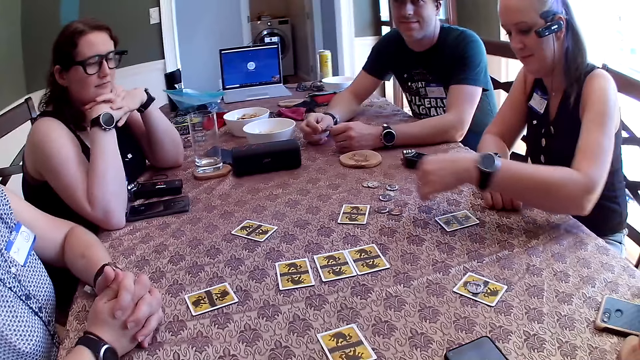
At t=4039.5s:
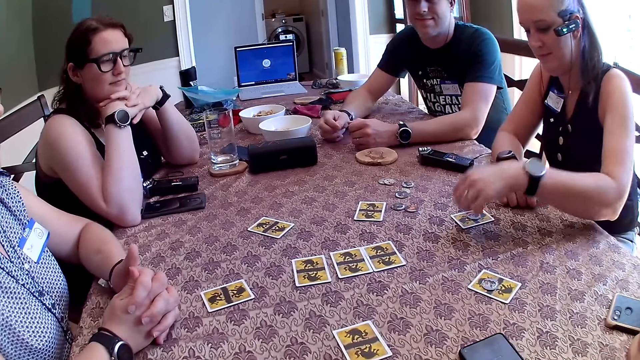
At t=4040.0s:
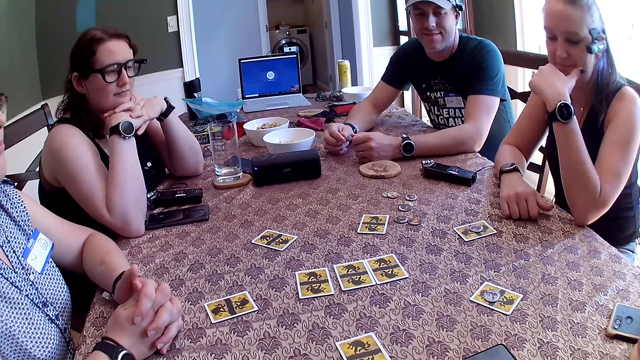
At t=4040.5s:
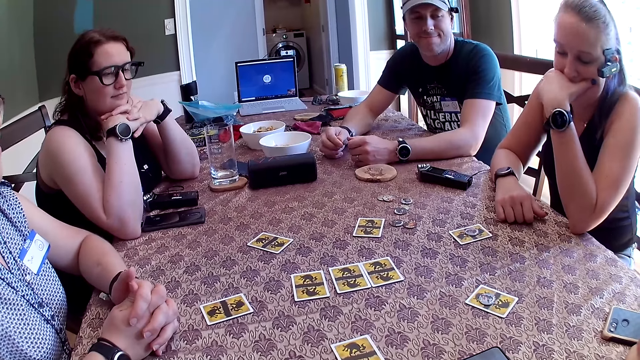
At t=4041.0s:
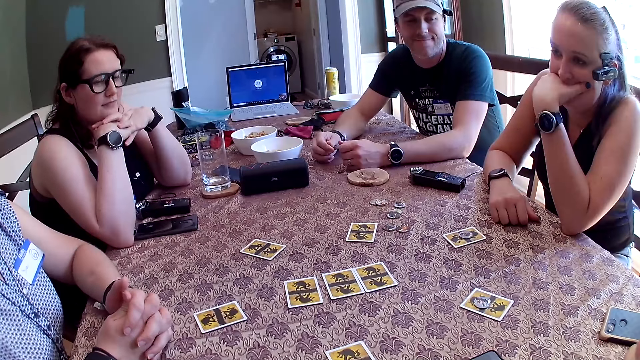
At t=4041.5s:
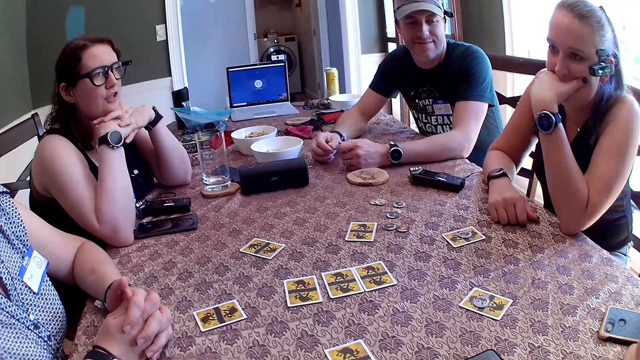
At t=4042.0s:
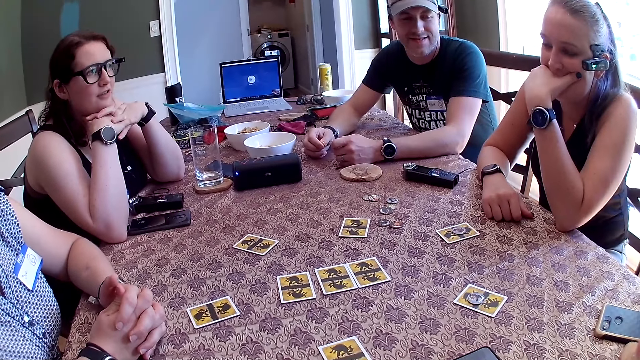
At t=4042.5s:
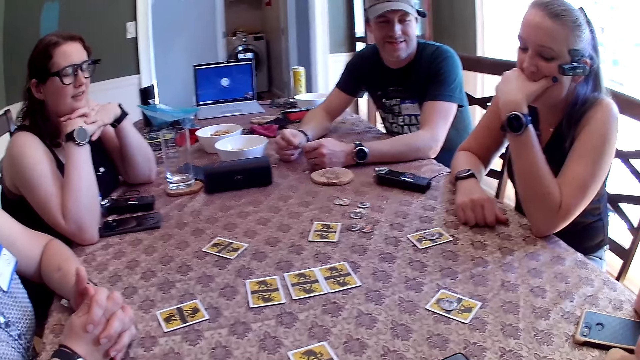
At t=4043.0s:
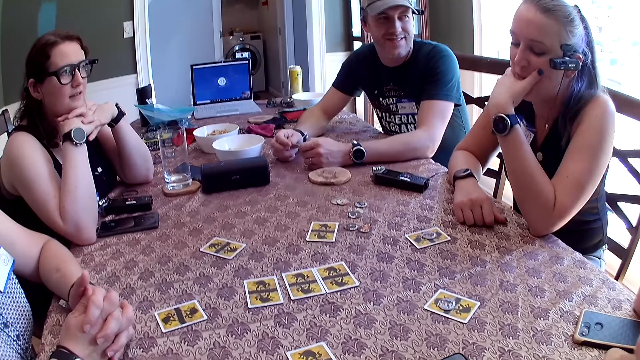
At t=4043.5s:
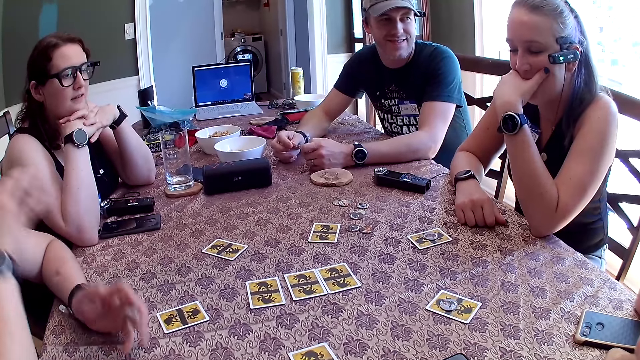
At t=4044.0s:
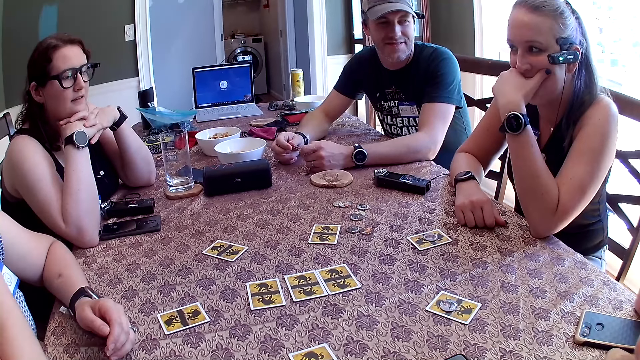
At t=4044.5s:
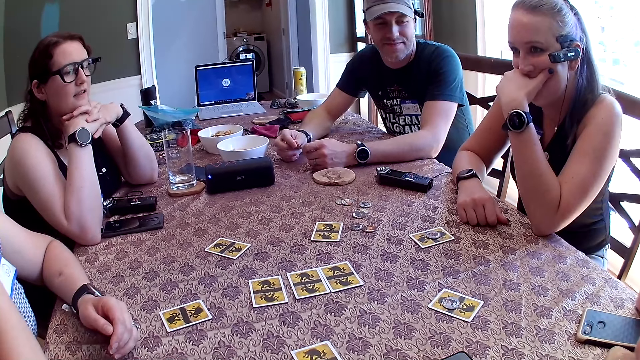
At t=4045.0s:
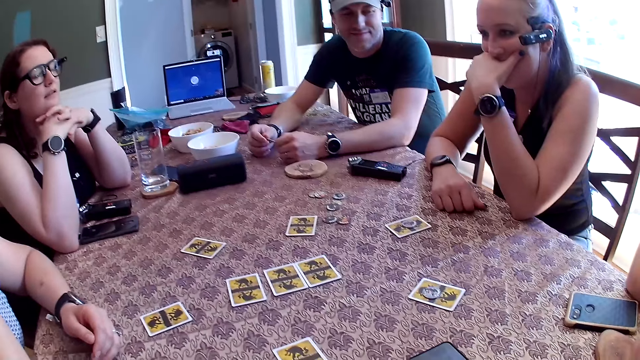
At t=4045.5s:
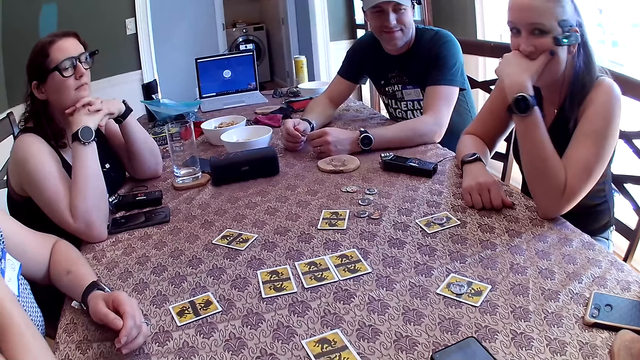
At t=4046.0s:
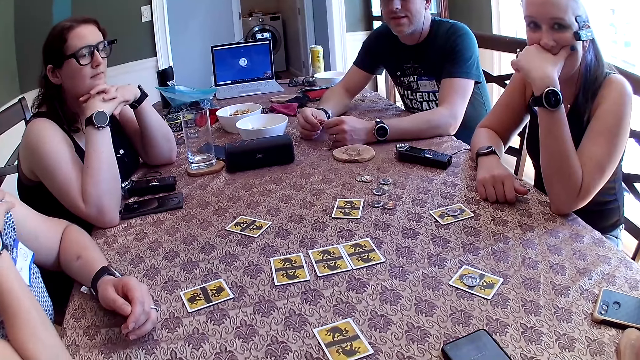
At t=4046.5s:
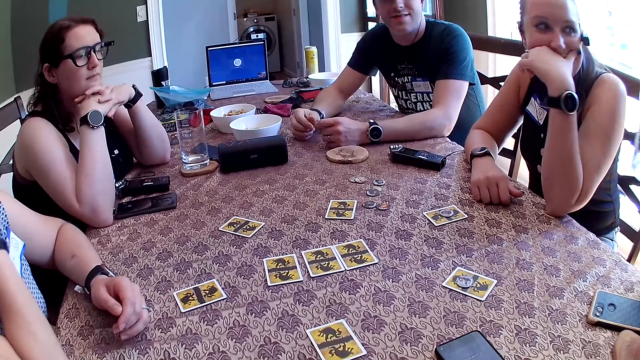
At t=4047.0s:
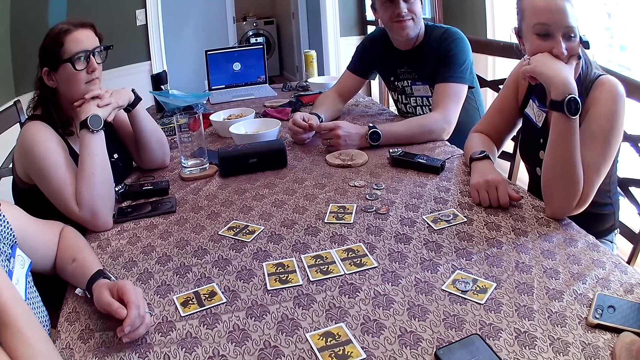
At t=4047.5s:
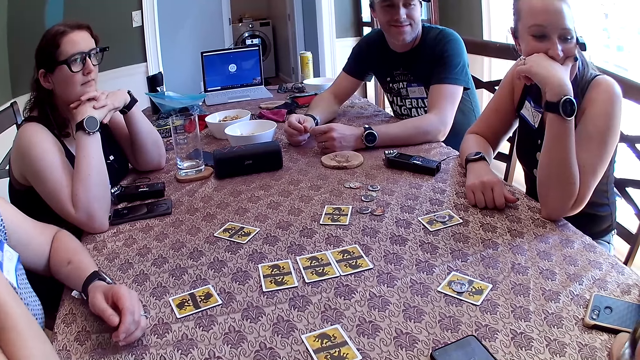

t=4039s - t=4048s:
A woman picks a token on the table with her left hand and places the token on a card with her left hand.

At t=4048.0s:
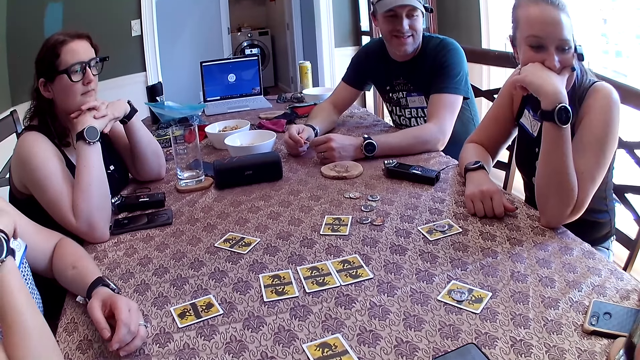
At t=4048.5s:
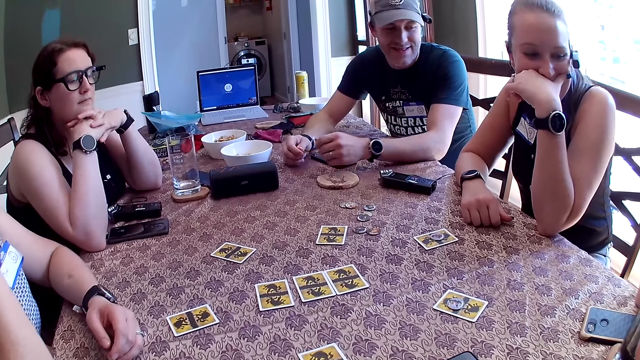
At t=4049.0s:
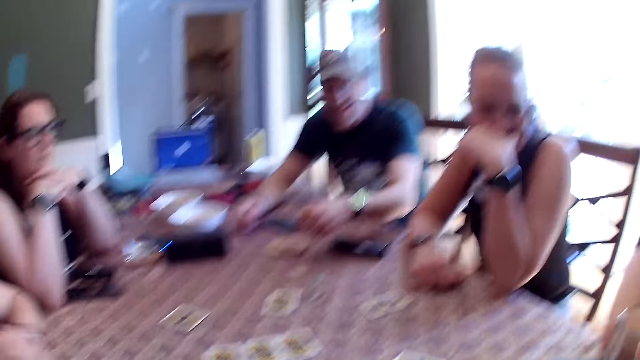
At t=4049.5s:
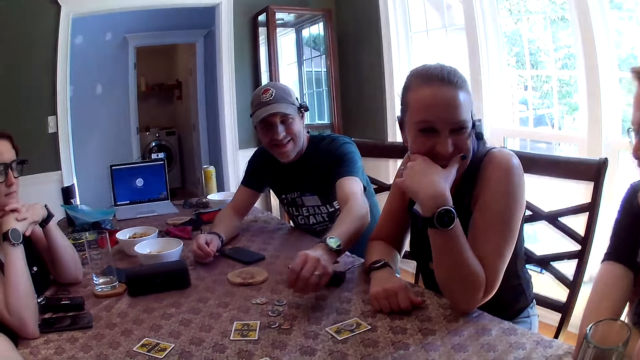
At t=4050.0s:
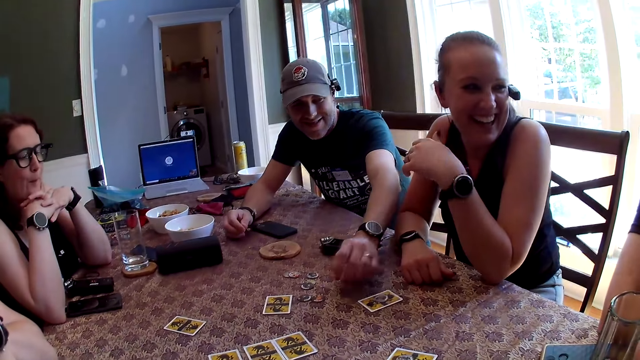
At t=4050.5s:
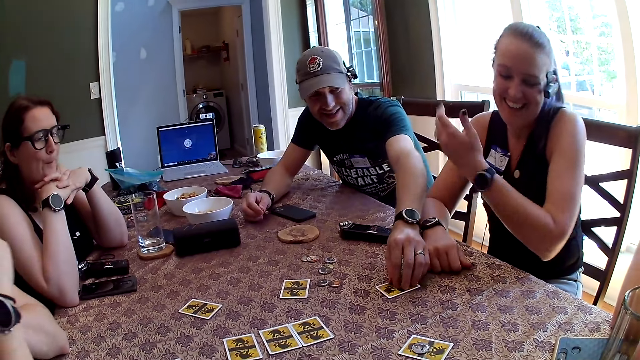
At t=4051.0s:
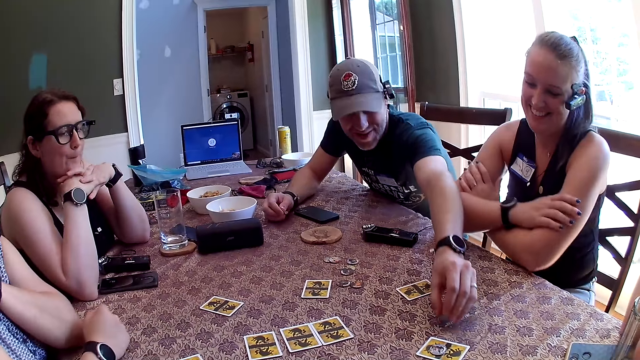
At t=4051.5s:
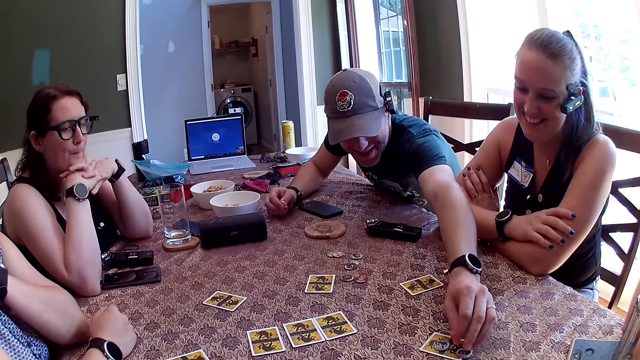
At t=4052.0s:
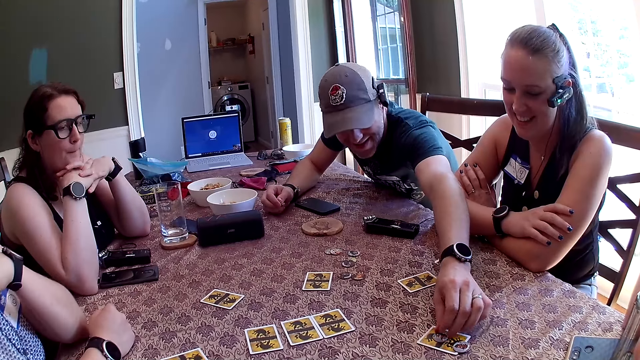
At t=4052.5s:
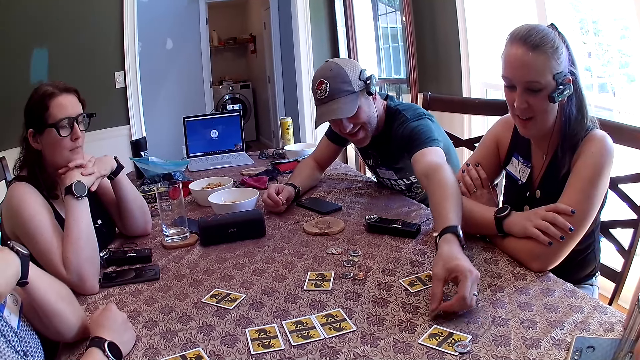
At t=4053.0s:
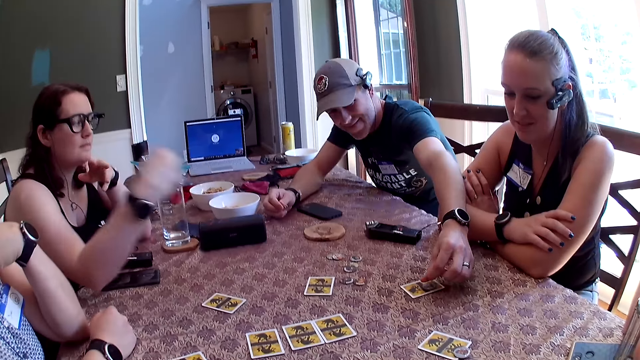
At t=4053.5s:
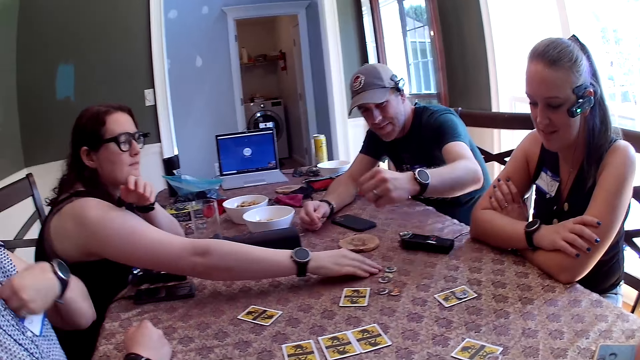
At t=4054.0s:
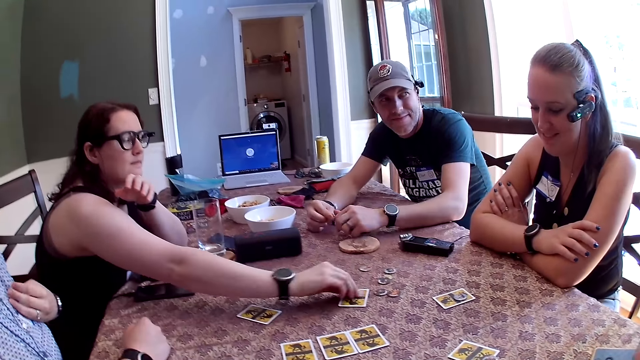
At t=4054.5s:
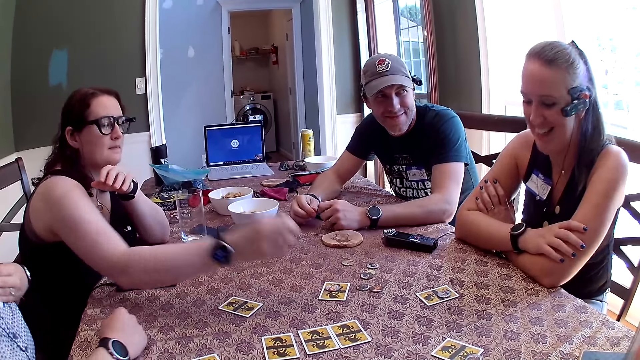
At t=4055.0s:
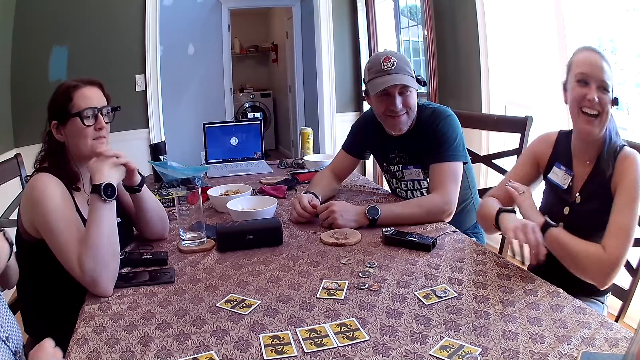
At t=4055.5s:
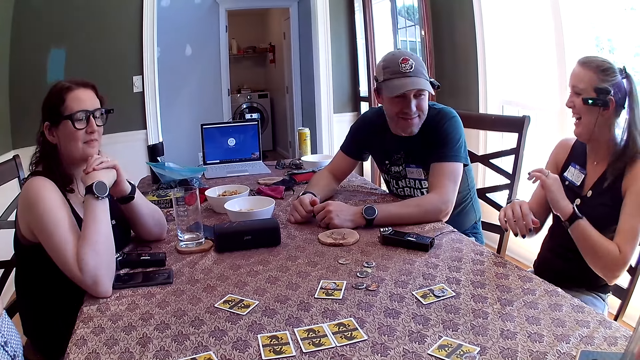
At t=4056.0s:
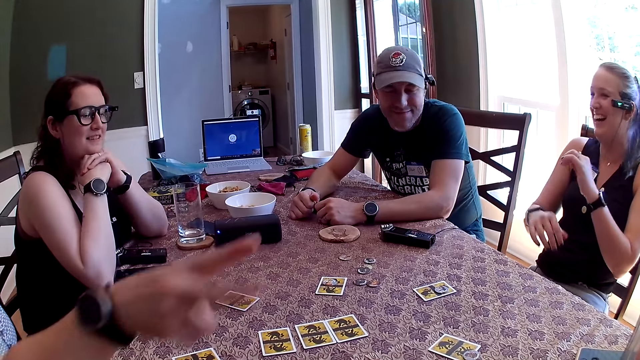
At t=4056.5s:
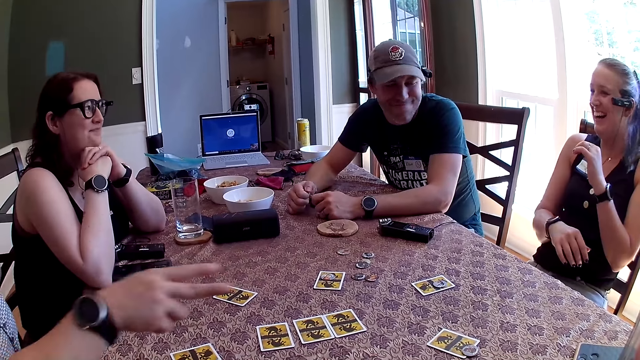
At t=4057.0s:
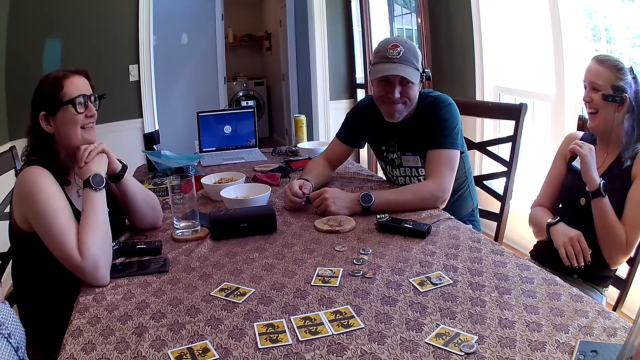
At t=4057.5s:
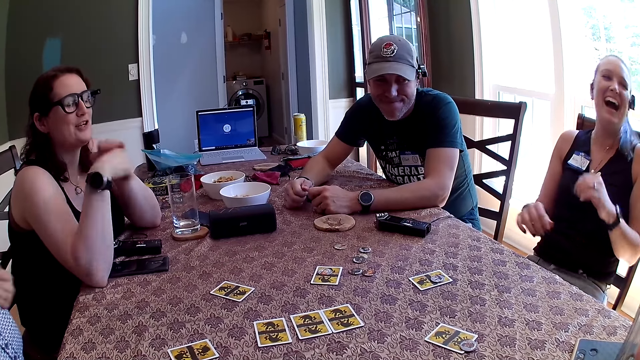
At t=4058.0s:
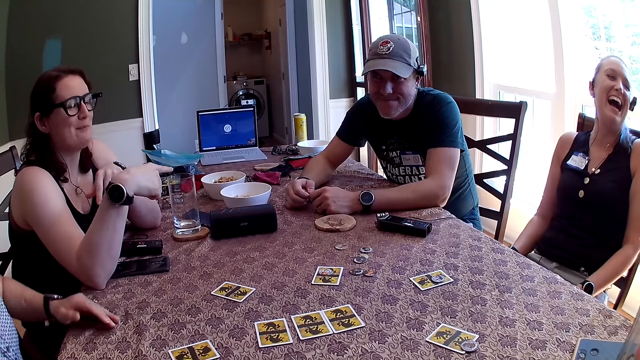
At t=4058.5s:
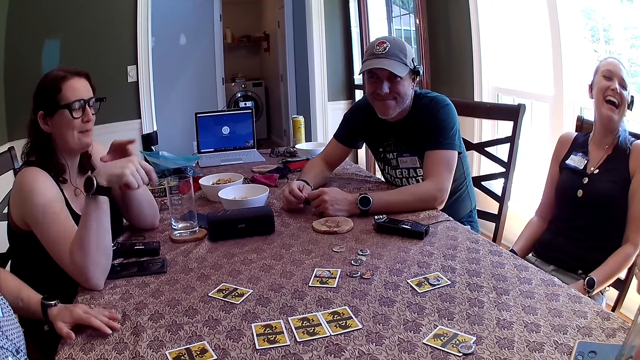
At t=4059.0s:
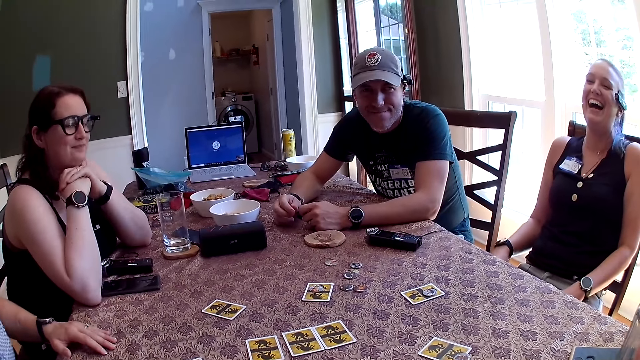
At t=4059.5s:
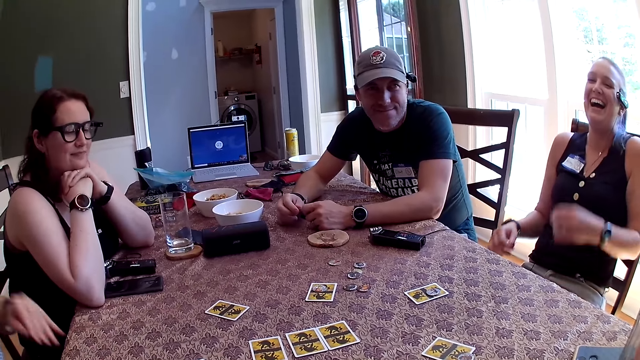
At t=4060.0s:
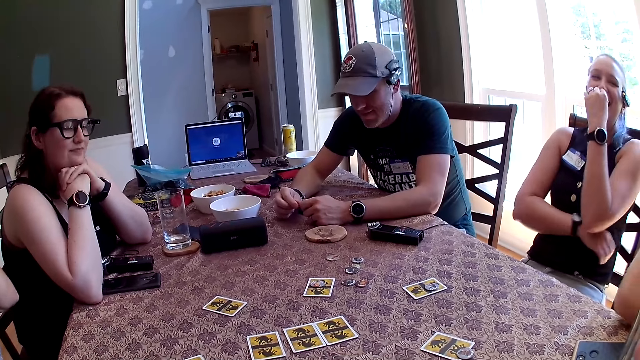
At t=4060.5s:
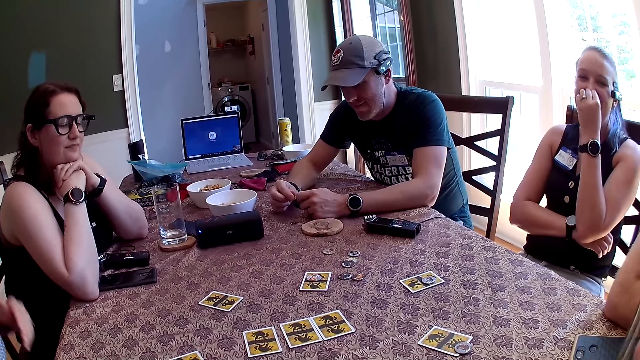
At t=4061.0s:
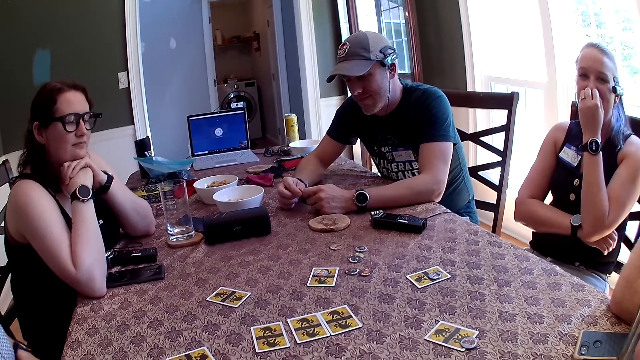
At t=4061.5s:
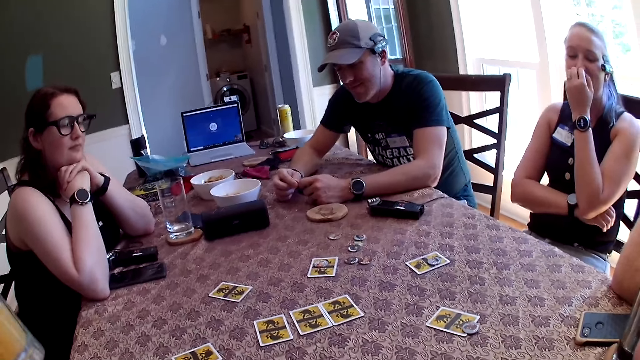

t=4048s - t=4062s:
A man removes his left hand from the safety pin and picks a token from a card on the table with his left hand. A woman removes her left hand from the table and removes her right hand from the table. The man places the token on a card on the table with his left hand. The woman places both hands on the table. The man picks a token from the card on the table with his left hand and places the token on the card on the table with his left hand. Another woman picks a token from the table with her right hand. A third woman removes her left hand from the table. The second woman places the token on a card on the table with her right hand. The man holds the safety pin with both hands. The third woman removes her right hand from the table. The first woman removes both hands from the table. The third woman places her left hand on the table and removes her left hand from the table. Another man places his right hand on the table. The third woman drinks from a cup of juice in her right hand.
